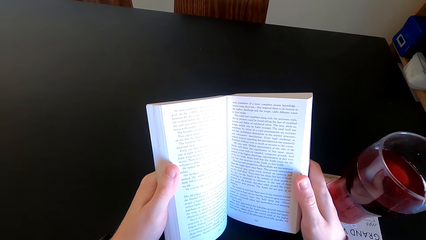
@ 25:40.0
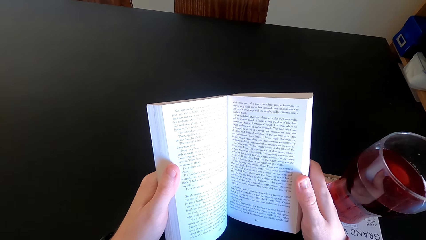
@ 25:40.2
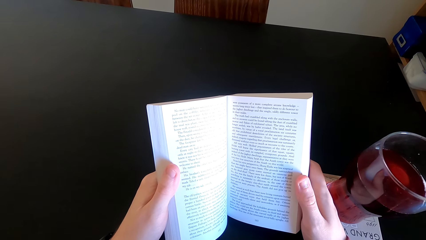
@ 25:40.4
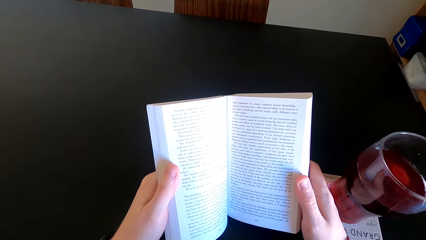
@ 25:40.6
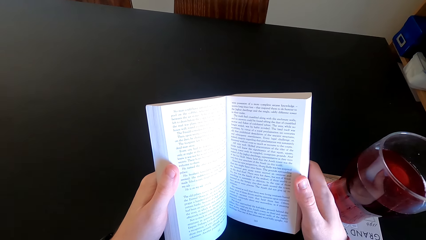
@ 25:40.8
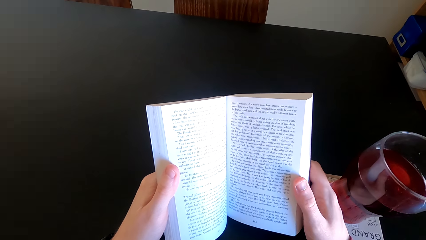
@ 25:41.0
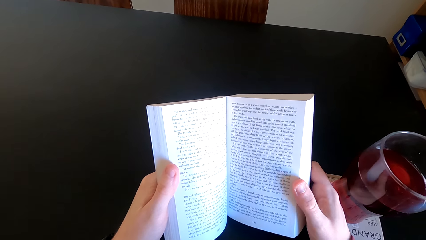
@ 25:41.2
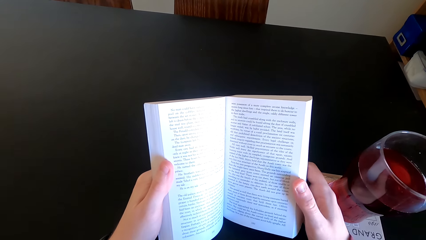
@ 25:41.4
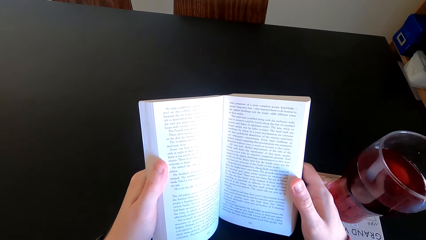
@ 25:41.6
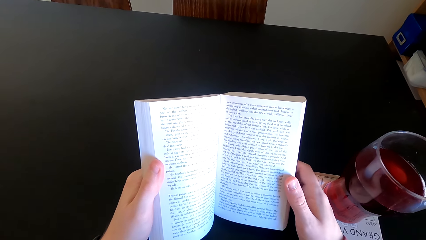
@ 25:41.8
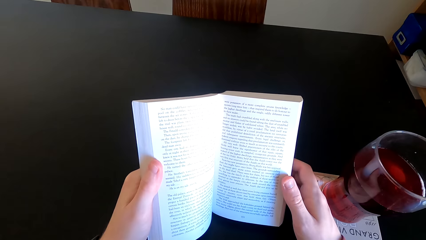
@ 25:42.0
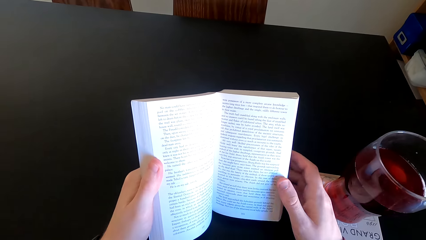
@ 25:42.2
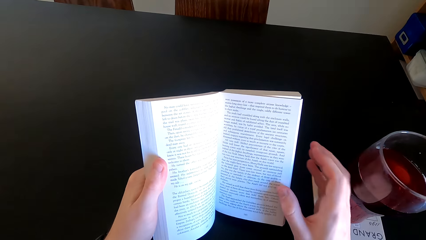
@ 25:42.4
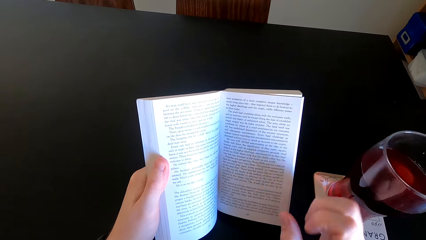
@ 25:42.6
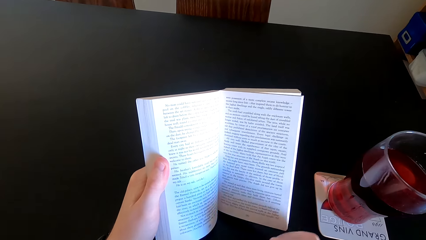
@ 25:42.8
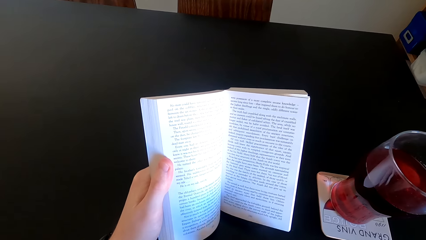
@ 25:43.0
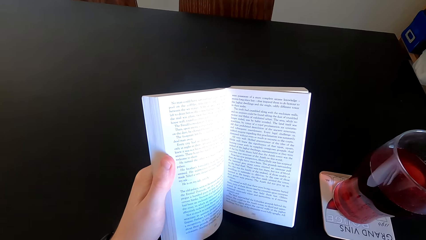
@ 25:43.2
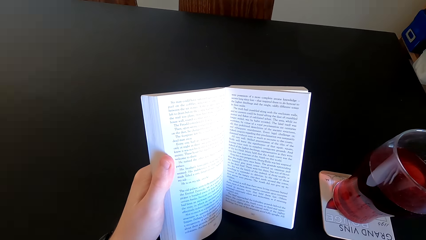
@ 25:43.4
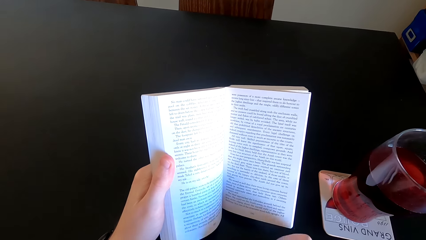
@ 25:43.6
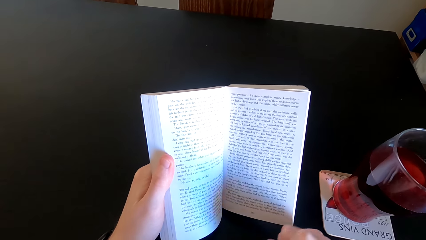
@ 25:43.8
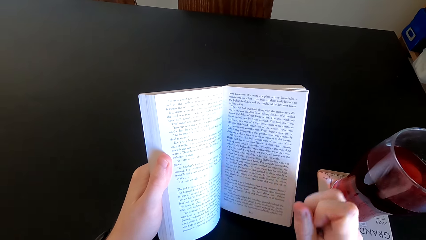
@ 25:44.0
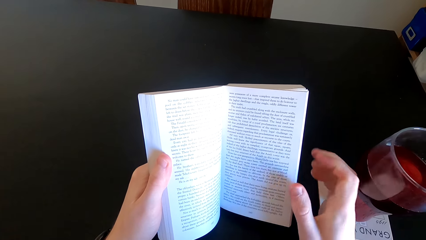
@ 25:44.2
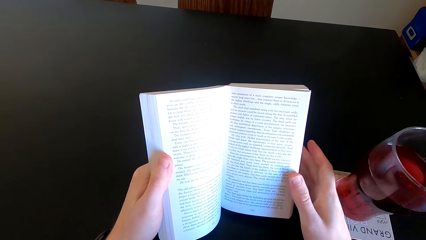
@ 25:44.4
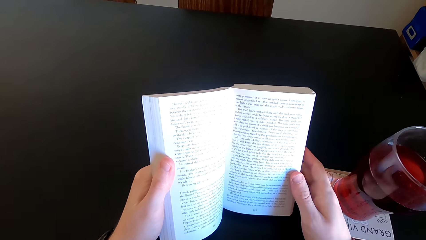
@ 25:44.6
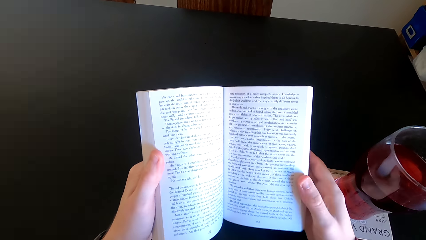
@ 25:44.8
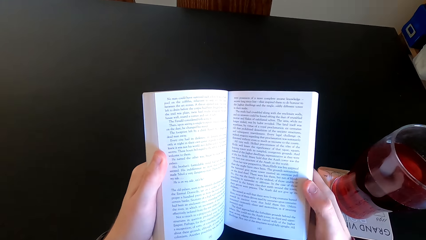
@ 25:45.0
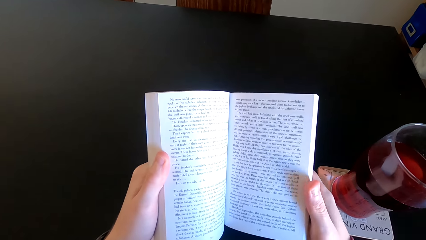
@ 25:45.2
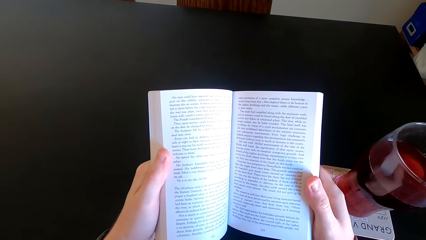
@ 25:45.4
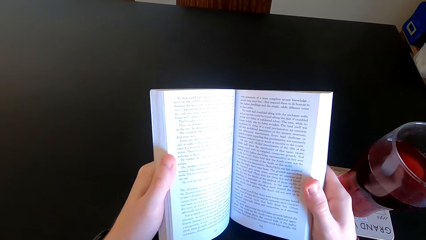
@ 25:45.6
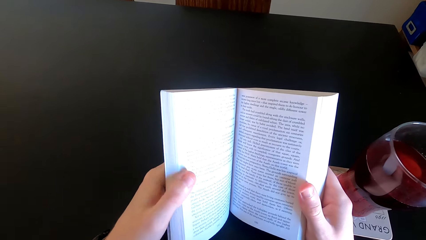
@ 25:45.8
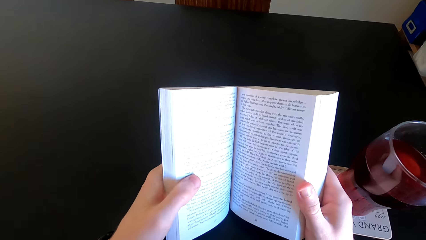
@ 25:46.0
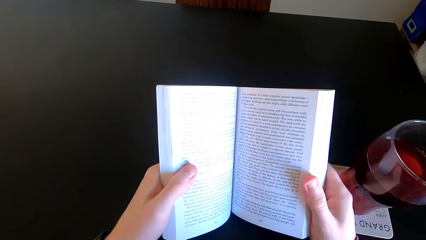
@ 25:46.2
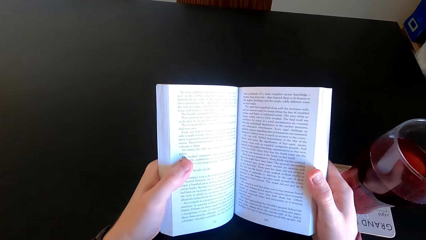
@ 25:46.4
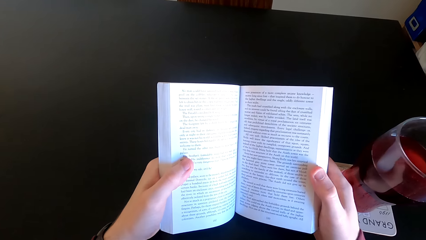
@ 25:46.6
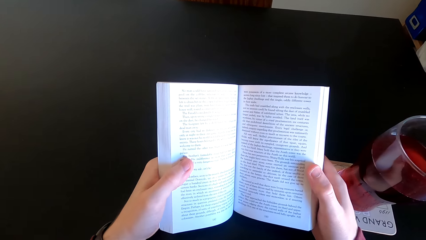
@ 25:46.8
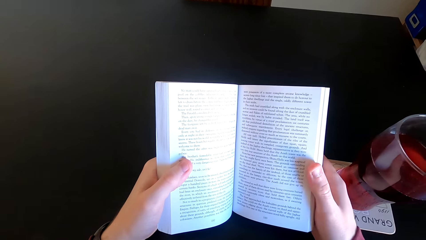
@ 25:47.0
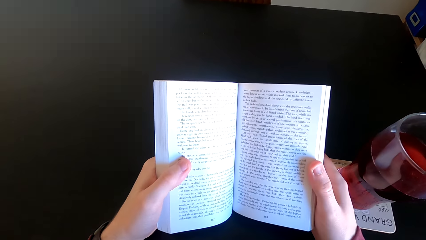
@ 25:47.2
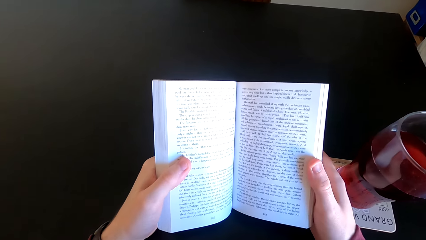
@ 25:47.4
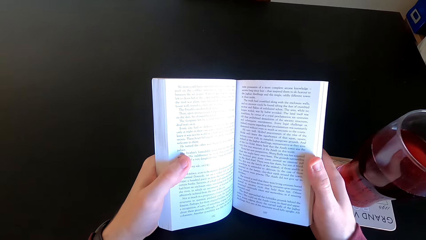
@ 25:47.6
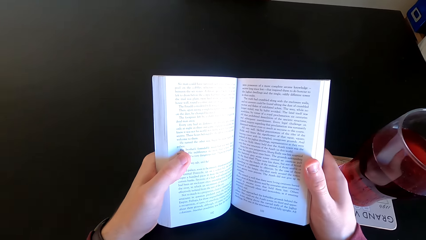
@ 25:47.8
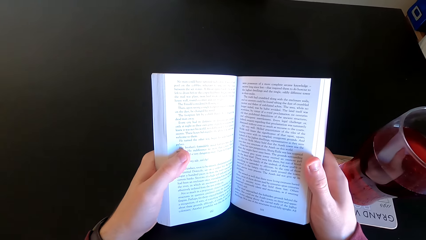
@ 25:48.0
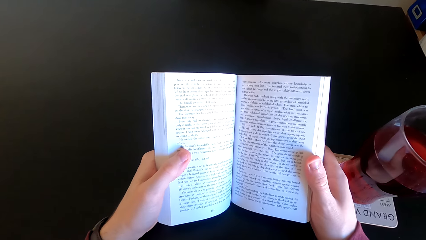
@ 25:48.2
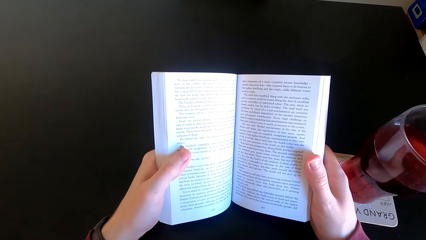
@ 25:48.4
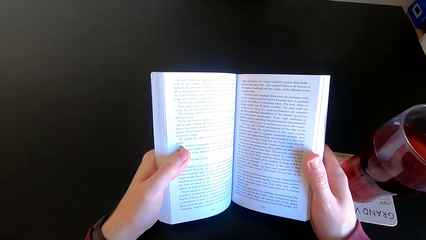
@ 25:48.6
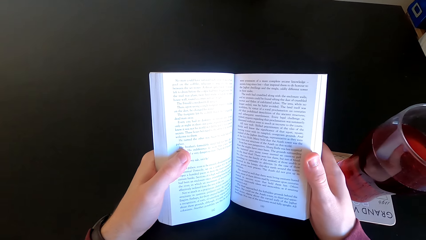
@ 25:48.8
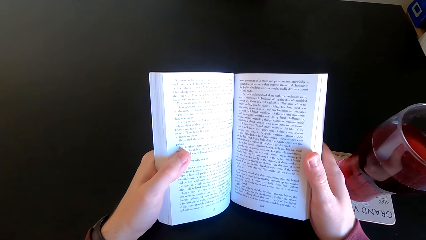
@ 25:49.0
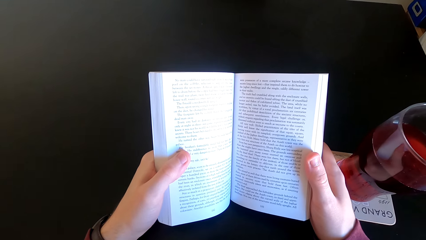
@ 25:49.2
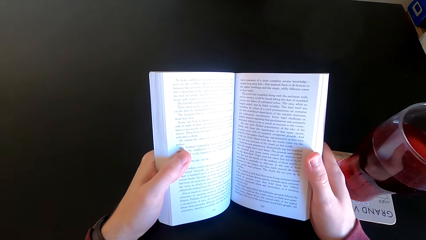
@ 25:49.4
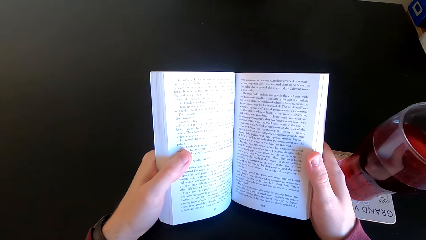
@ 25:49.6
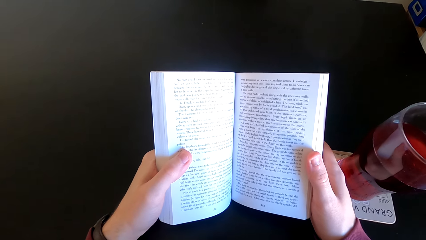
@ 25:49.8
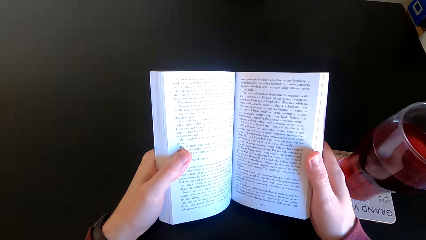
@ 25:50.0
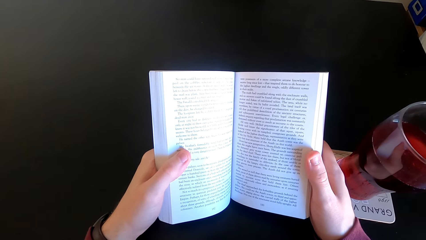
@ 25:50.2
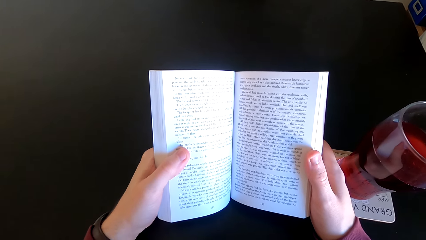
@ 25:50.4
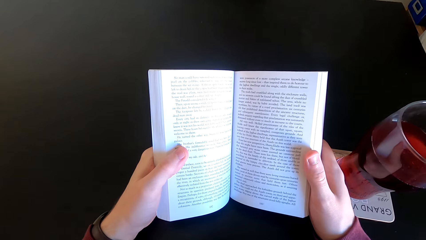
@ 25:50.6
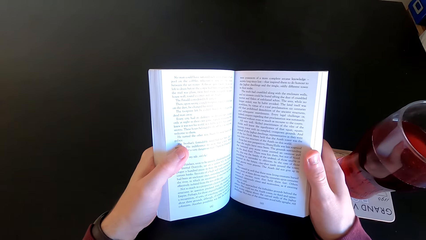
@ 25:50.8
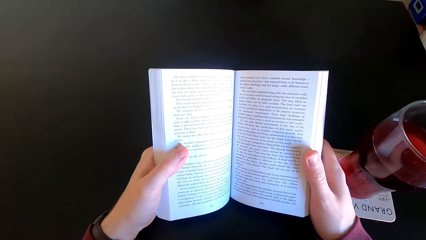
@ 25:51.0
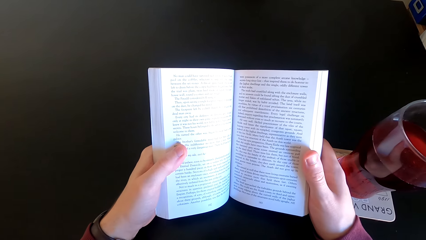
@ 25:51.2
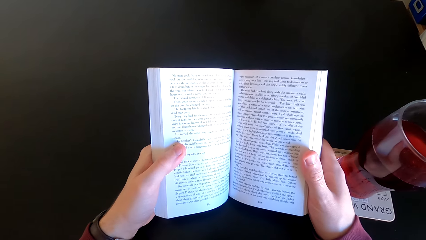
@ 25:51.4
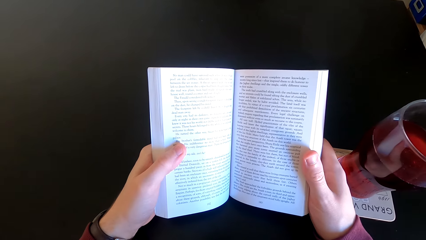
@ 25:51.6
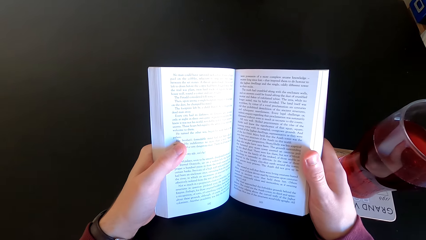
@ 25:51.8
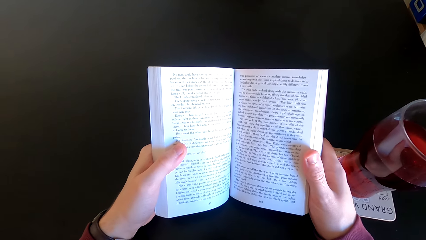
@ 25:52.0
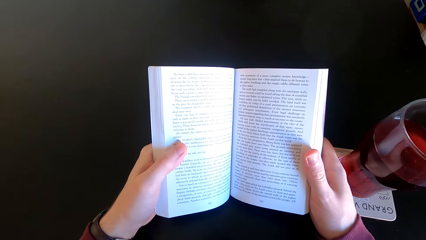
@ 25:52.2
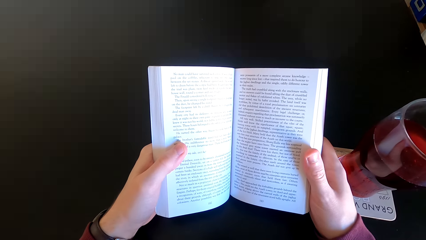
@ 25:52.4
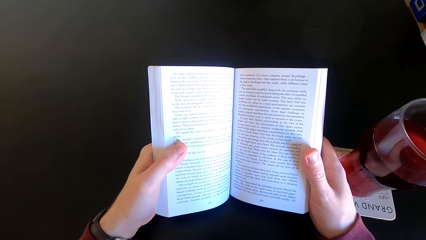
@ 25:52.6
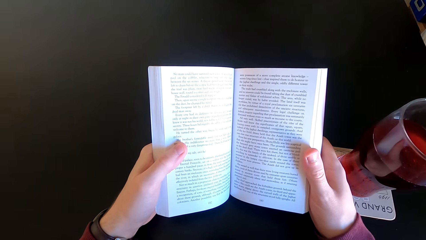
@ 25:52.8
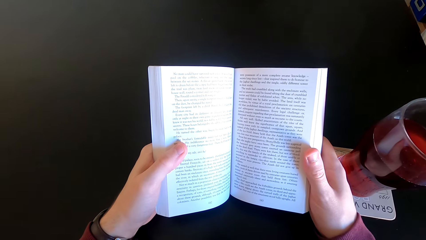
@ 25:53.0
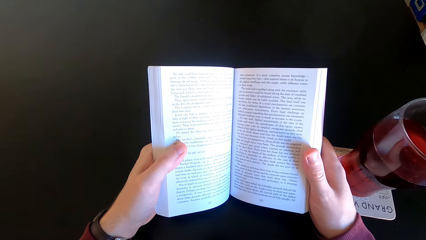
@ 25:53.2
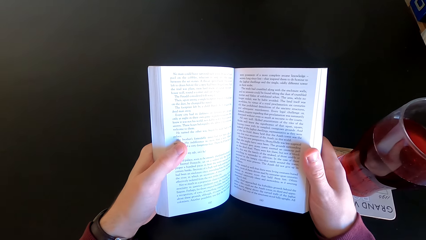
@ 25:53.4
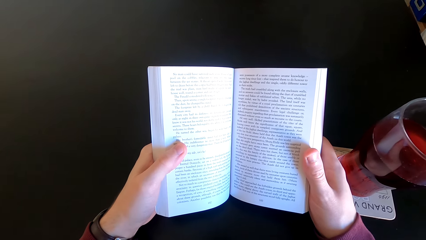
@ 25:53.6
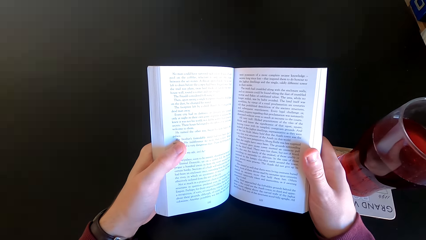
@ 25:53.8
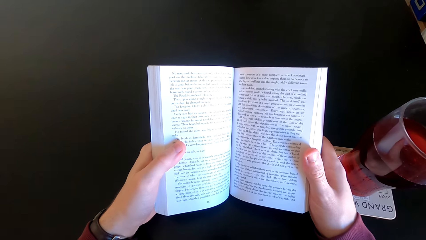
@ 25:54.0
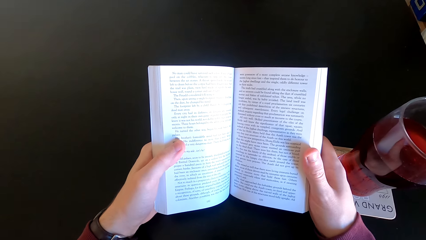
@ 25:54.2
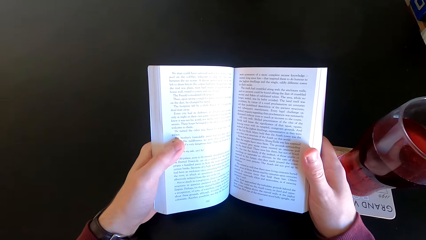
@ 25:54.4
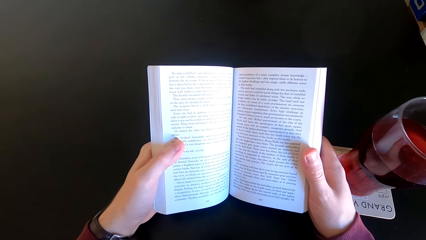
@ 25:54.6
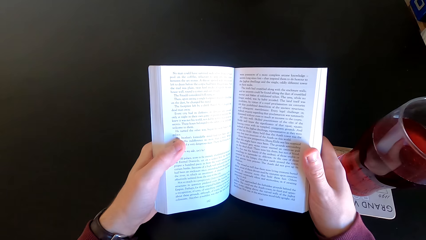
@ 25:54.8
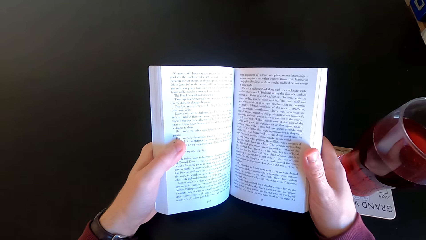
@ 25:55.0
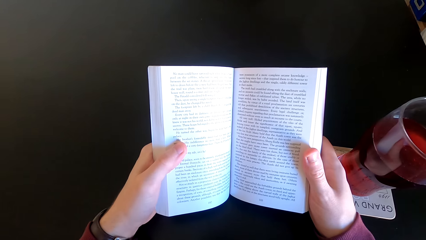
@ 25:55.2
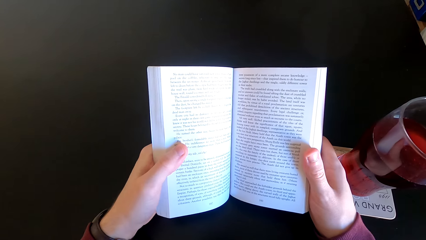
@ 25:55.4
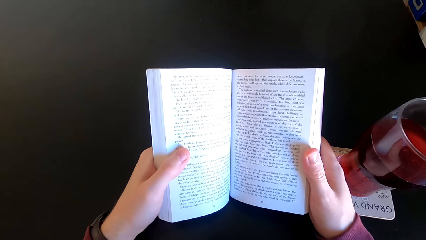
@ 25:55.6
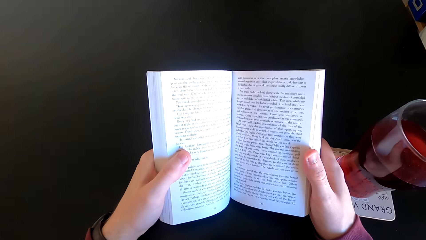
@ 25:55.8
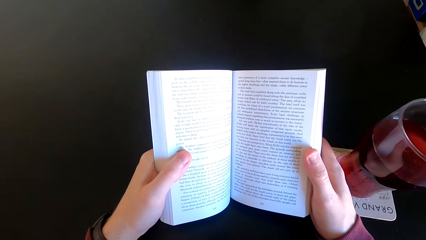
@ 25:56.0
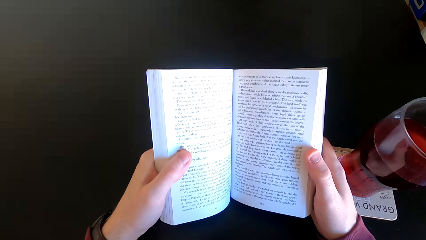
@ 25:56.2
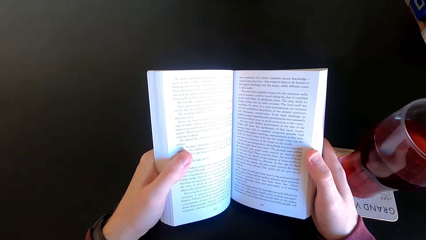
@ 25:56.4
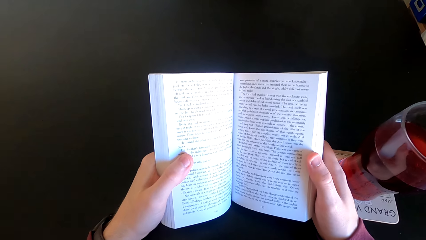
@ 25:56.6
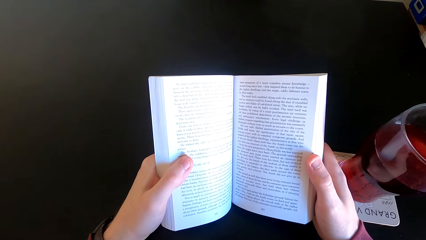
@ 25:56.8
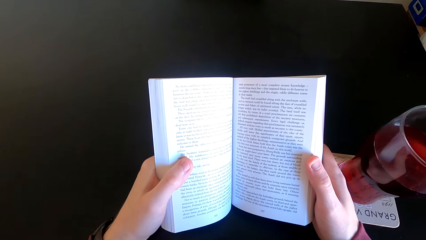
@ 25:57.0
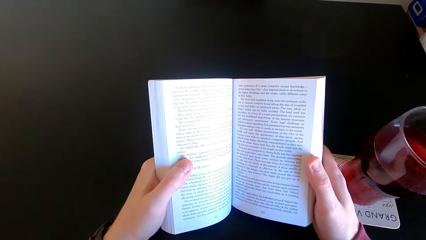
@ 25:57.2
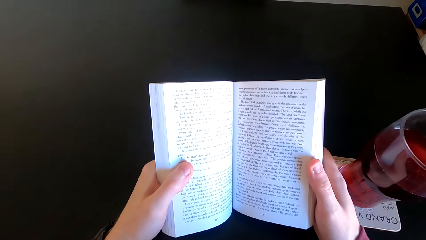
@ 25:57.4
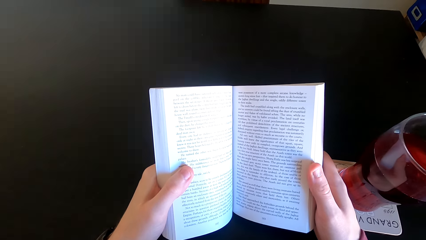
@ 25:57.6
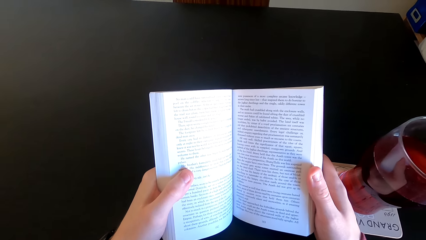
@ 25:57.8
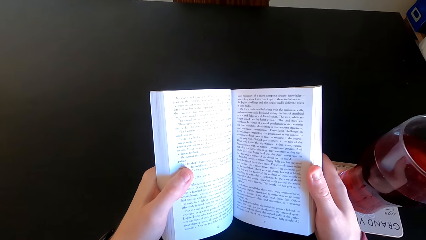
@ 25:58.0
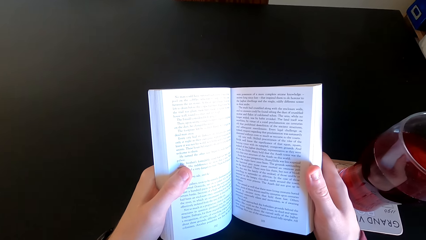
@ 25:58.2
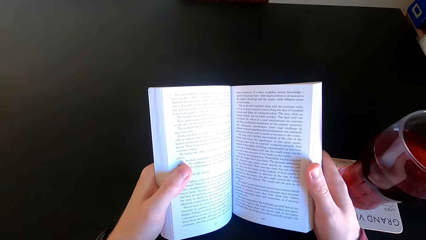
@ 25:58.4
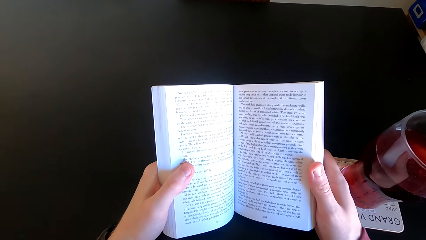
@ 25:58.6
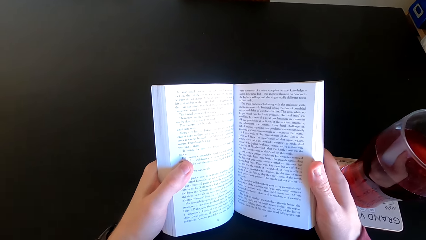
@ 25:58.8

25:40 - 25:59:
The camera wearer moves the book. He moves his hand. He touches the book with his hand. He reads the book.
